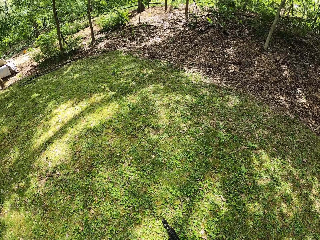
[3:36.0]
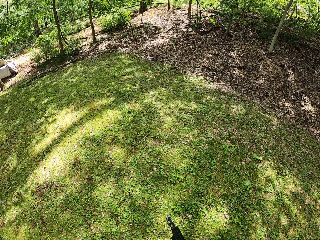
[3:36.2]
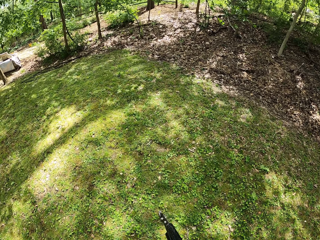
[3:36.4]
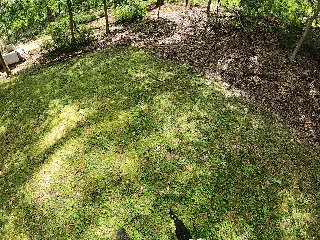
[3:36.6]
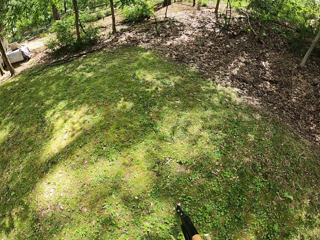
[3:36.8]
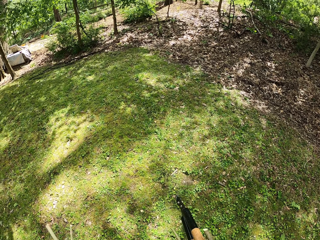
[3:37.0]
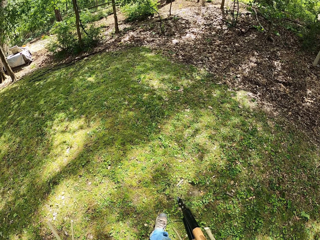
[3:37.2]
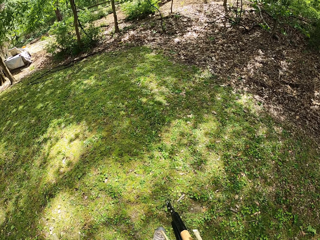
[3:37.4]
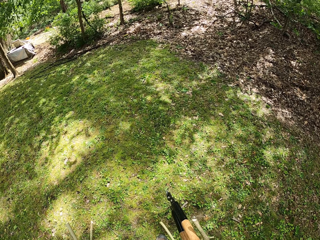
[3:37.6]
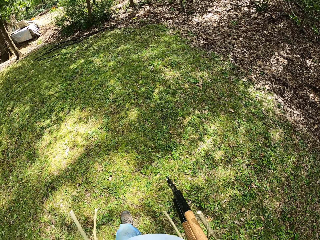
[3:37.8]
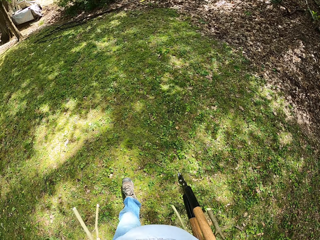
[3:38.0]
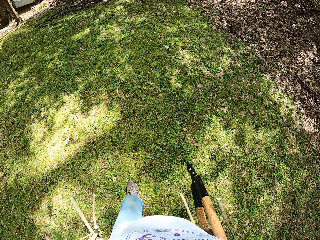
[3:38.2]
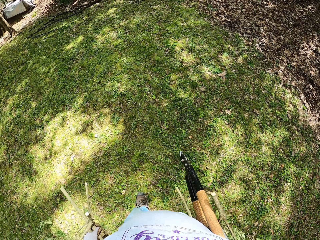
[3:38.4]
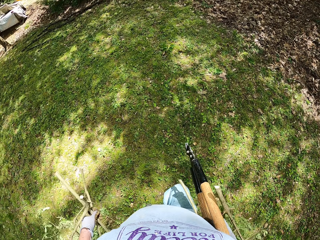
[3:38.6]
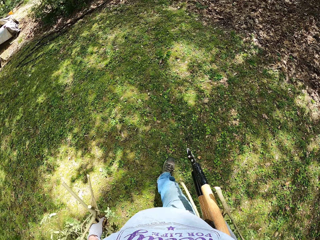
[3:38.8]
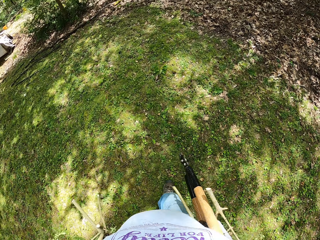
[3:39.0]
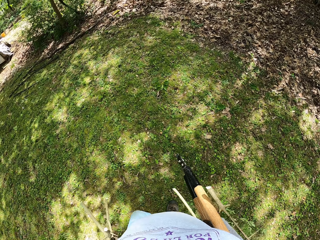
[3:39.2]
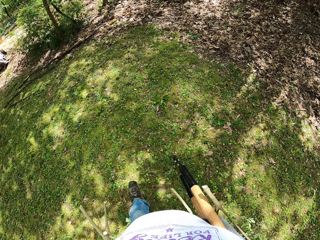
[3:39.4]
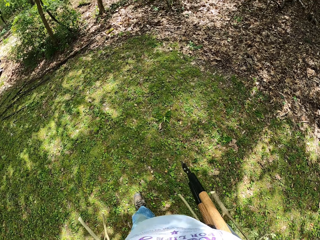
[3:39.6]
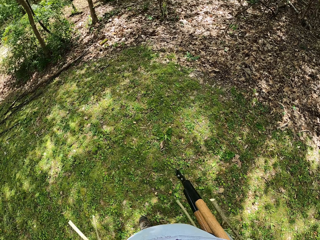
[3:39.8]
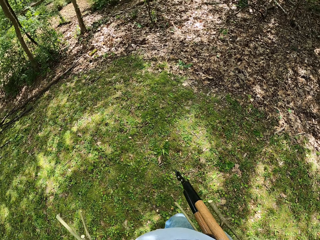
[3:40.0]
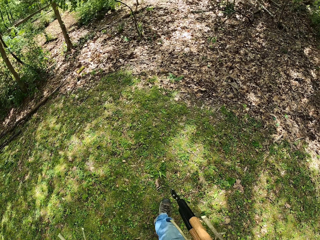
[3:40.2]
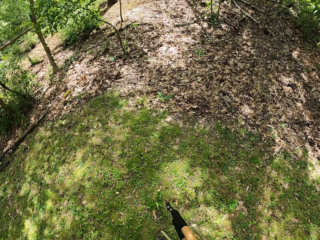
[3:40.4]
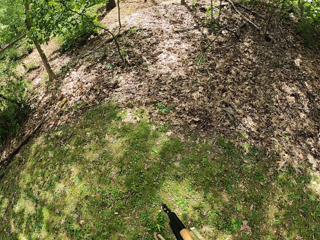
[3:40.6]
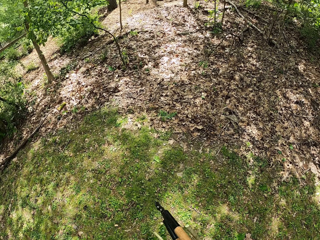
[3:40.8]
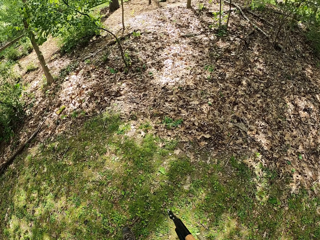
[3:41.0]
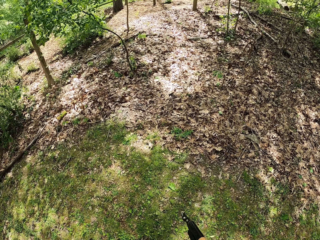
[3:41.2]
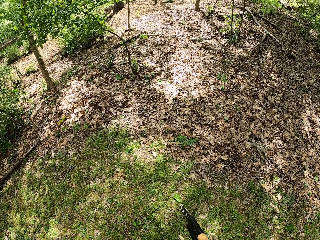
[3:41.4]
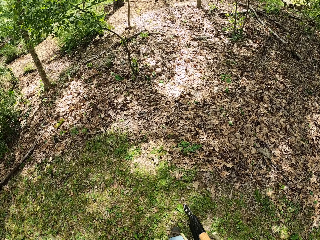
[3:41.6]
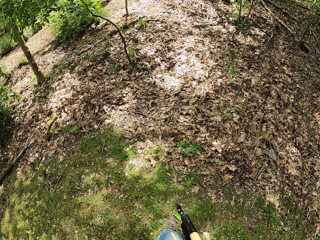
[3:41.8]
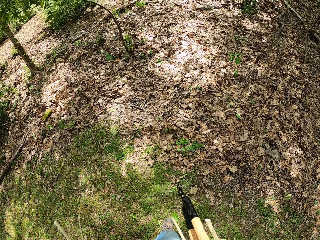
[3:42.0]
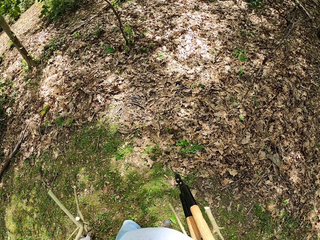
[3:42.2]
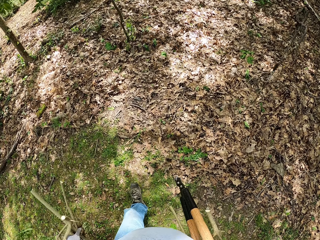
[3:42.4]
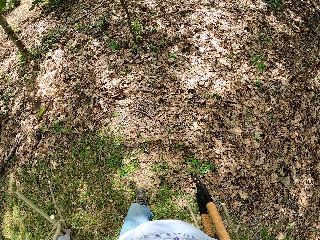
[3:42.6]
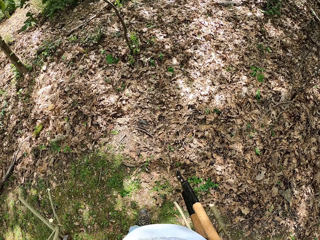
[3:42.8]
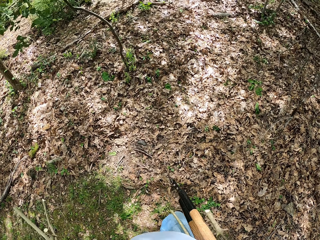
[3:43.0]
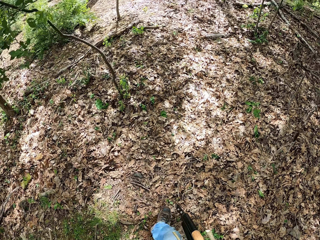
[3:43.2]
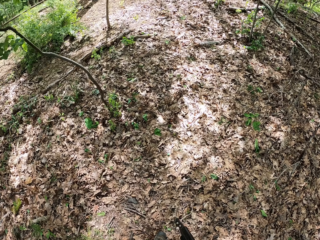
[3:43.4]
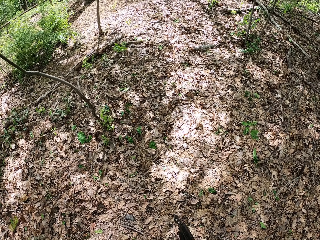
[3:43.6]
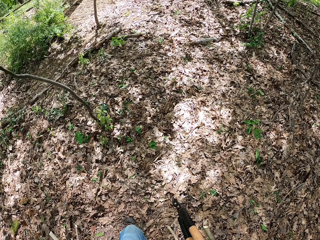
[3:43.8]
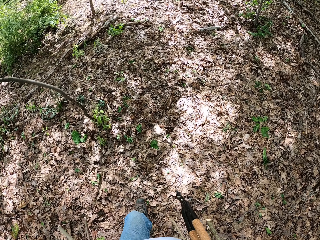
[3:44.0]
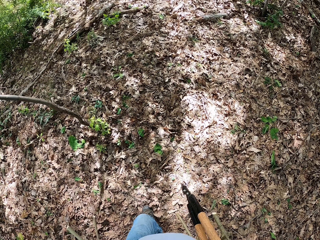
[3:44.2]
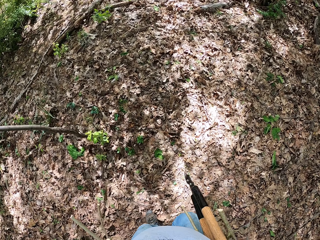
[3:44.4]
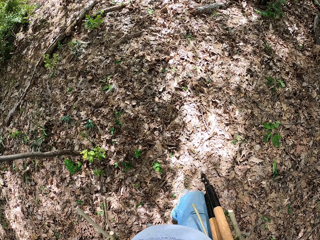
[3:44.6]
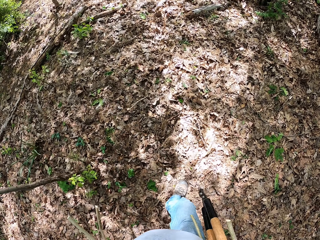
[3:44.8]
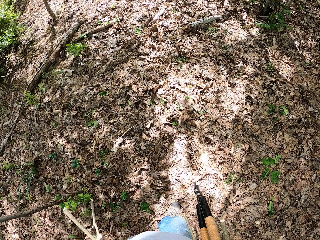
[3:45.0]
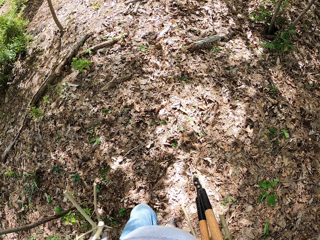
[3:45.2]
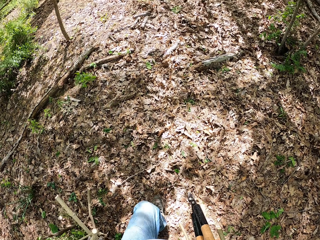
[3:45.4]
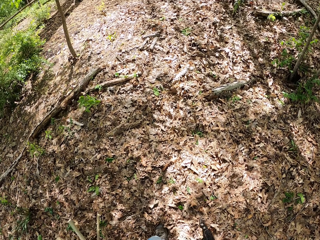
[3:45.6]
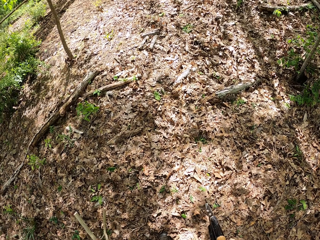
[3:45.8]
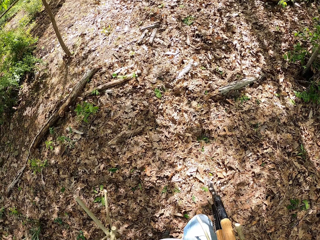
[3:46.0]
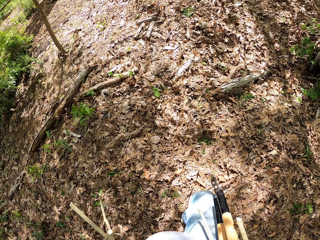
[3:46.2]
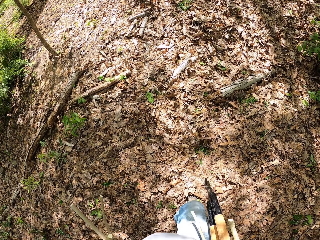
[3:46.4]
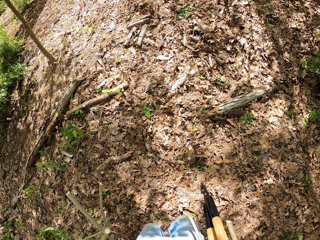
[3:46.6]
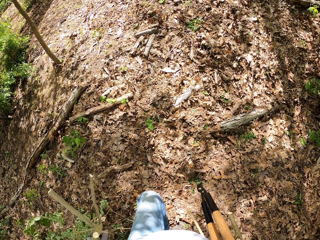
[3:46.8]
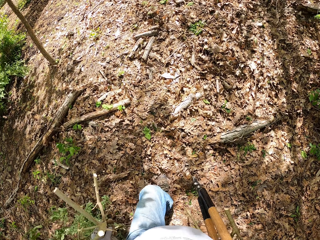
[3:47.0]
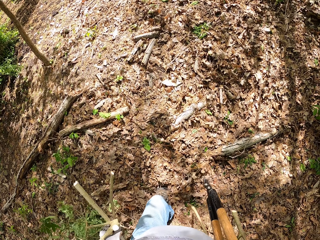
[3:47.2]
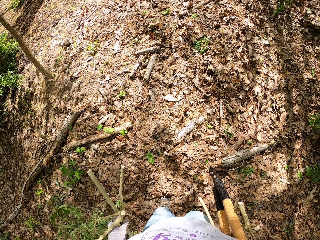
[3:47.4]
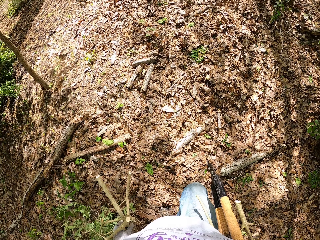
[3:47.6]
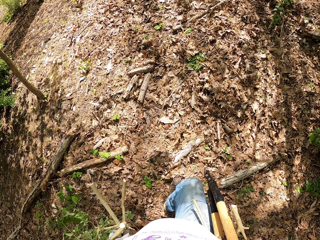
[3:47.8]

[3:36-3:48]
The camera wearer walks into the woods in front of him.

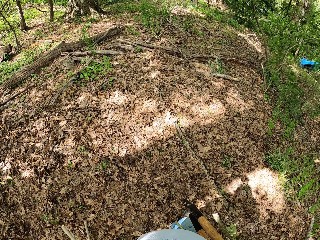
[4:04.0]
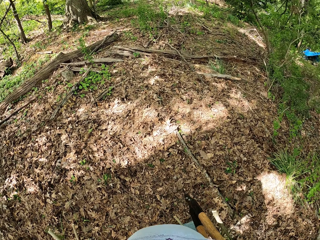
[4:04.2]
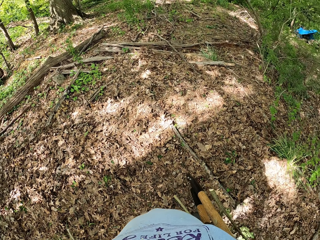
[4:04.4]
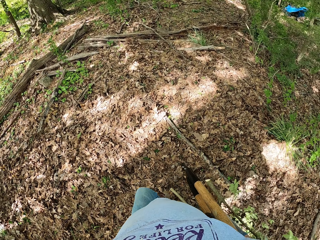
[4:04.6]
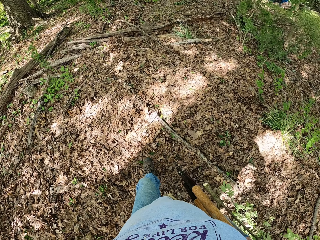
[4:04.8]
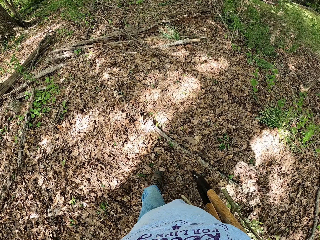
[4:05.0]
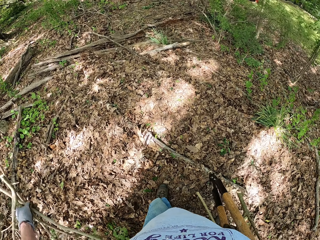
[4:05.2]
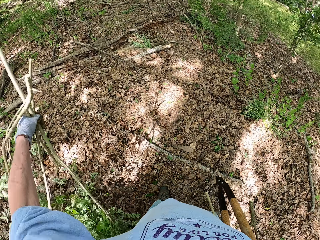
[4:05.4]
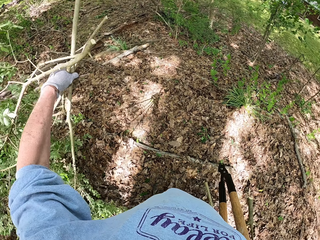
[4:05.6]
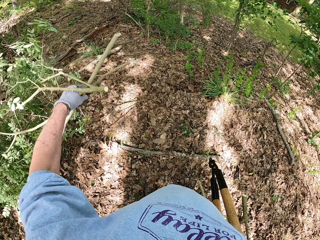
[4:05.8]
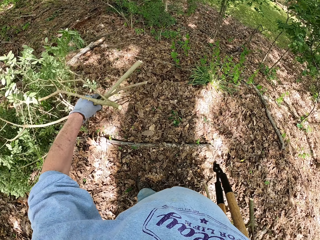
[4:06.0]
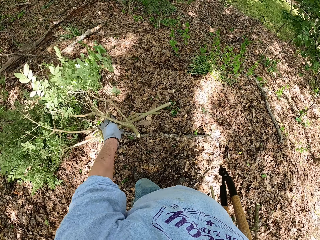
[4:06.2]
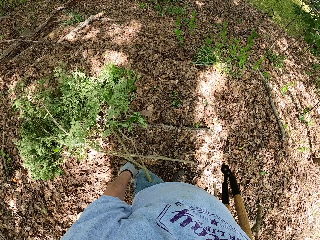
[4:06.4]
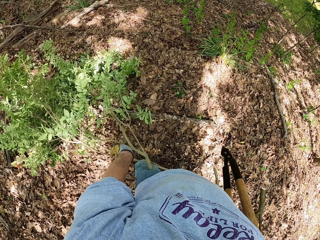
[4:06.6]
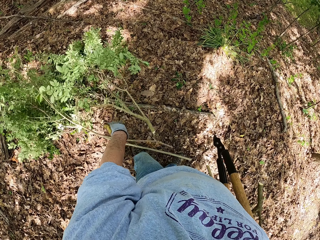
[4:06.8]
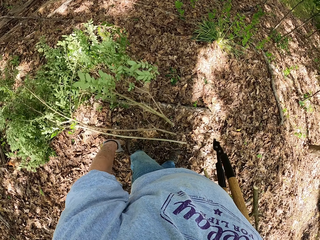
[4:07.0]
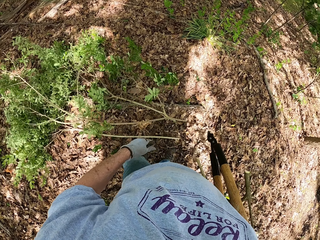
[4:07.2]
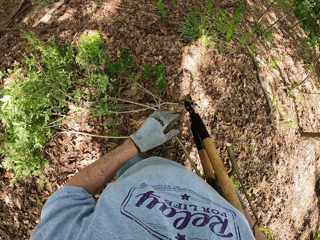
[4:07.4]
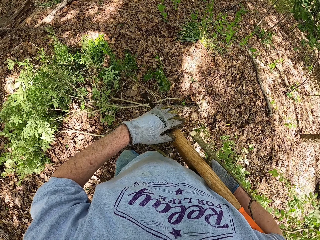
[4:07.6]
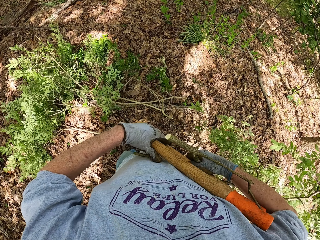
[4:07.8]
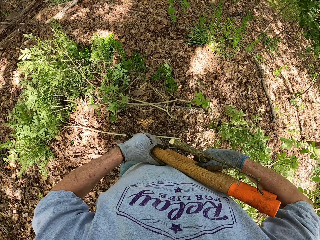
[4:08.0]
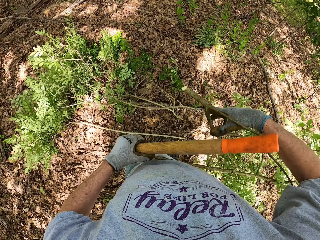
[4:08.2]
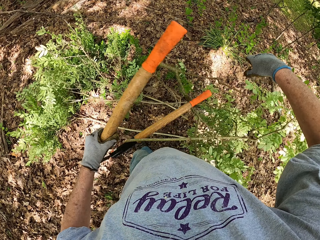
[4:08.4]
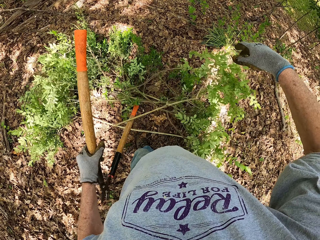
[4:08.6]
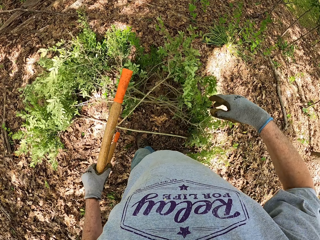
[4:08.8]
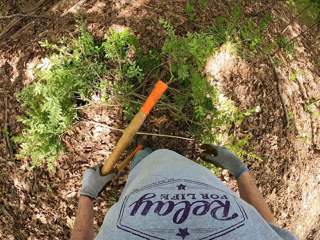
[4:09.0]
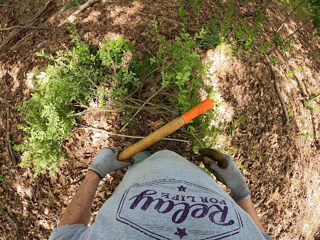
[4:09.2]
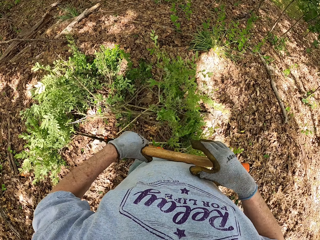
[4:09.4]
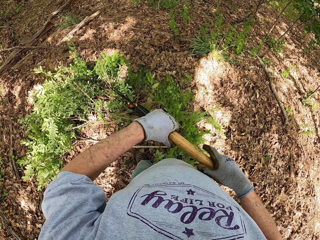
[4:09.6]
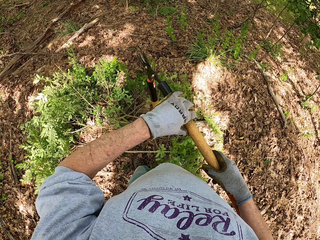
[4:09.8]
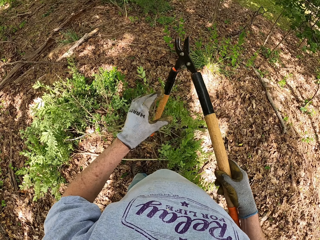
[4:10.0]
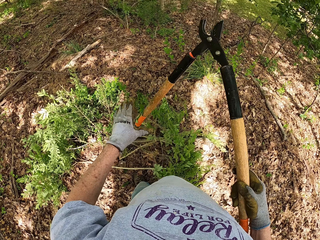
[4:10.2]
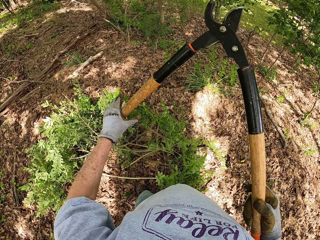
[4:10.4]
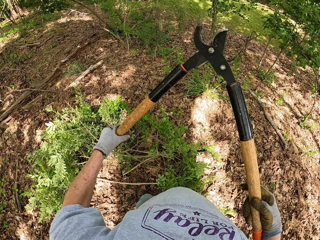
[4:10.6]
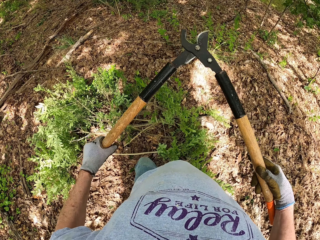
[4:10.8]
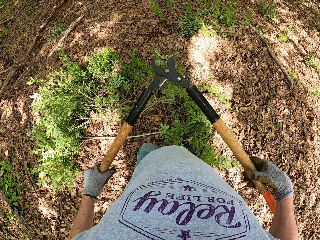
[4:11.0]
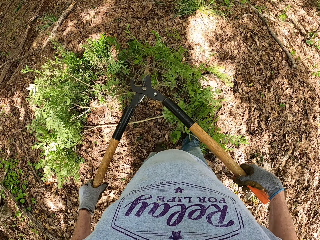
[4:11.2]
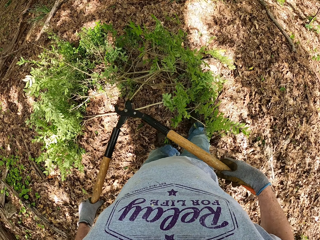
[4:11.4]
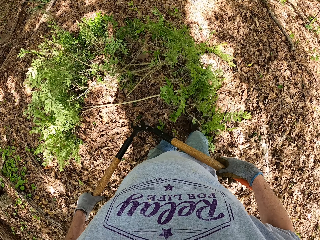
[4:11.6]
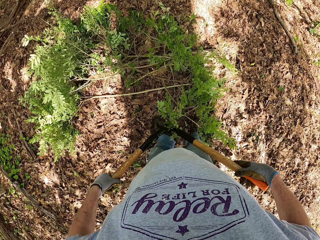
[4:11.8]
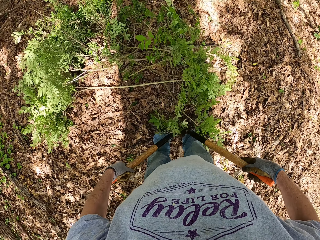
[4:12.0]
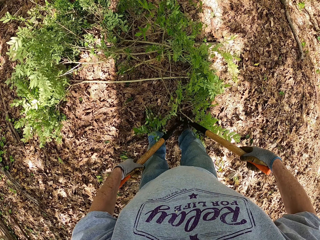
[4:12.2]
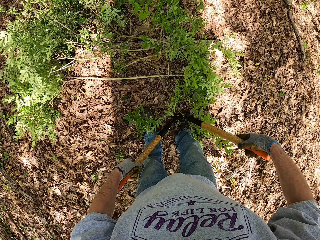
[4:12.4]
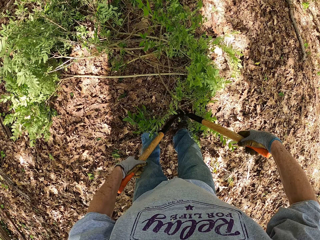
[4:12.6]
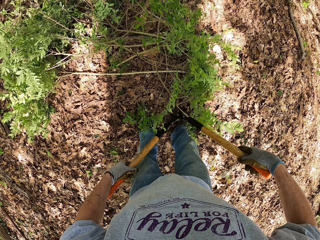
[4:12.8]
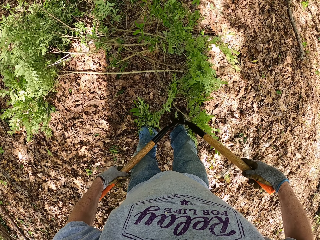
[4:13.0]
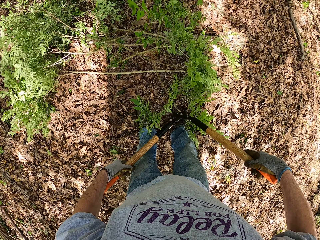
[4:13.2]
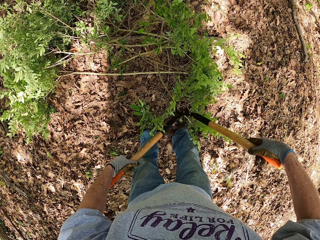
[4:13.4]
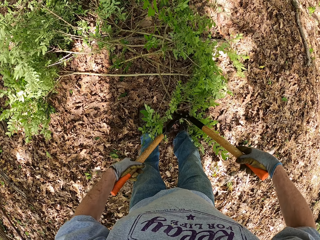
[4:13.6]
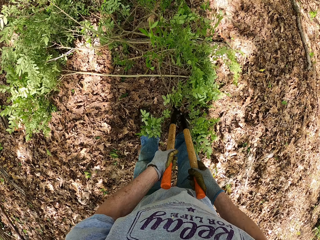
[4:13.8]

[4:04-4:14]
The camera wearer drops down the pruned branches from the left hand on dry leaves. He passes the lopper or shears from his right hand to his left hand. He holds the shears with the left hand. He drops down the pruned branches from the right hand on the dry leaves. He holds the lopper with his two hands. He directs the shears towards the pruned branches. He cuts the branches on the ground with the lopper.
